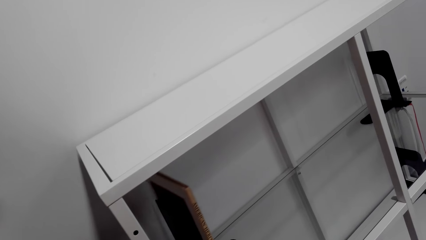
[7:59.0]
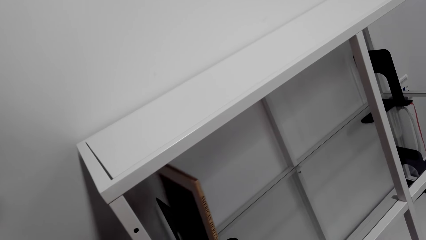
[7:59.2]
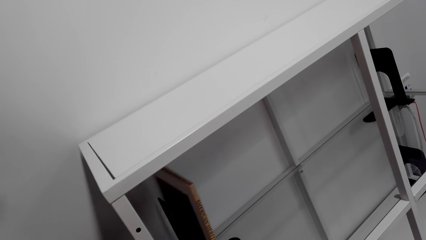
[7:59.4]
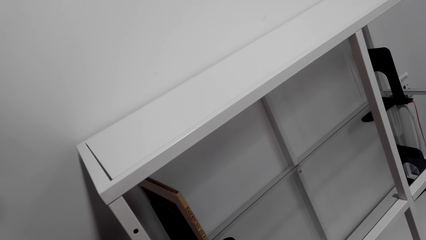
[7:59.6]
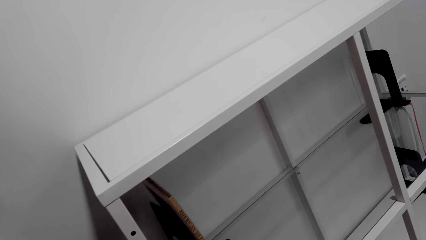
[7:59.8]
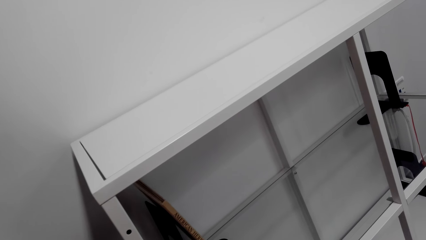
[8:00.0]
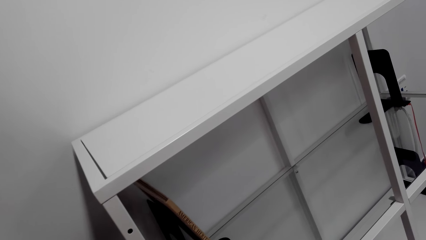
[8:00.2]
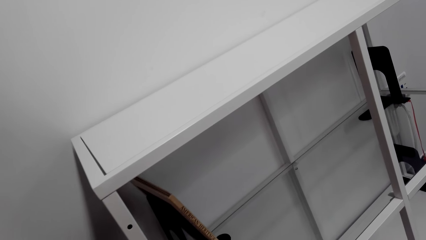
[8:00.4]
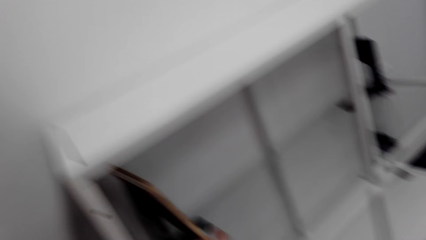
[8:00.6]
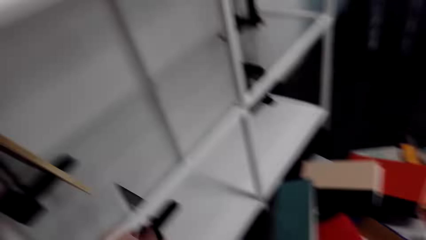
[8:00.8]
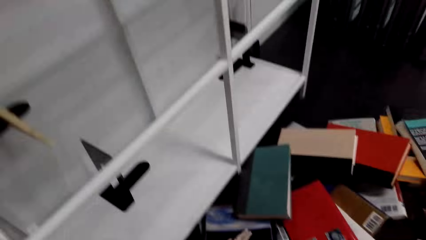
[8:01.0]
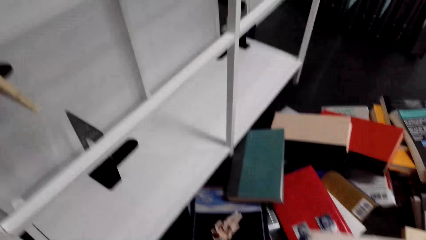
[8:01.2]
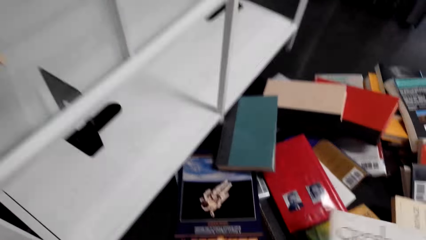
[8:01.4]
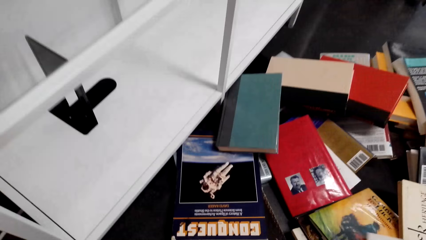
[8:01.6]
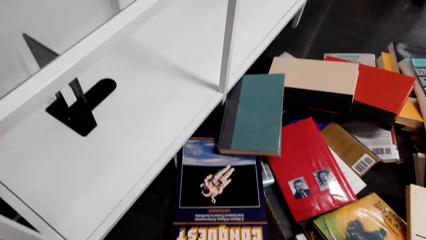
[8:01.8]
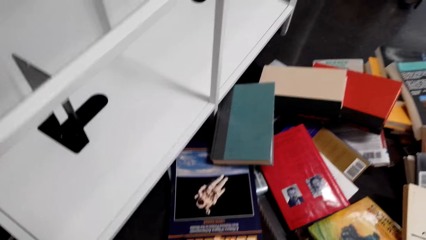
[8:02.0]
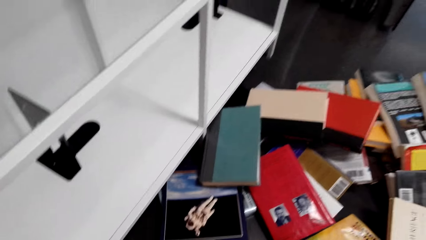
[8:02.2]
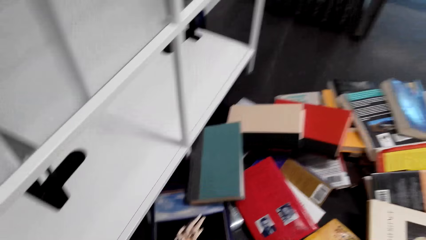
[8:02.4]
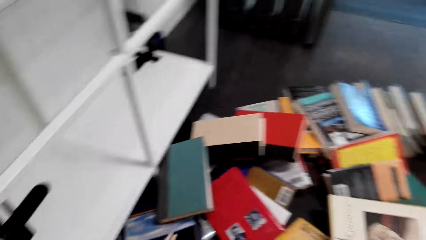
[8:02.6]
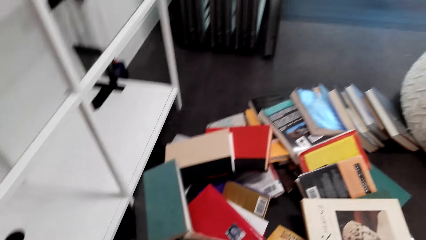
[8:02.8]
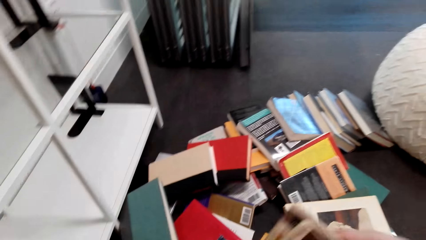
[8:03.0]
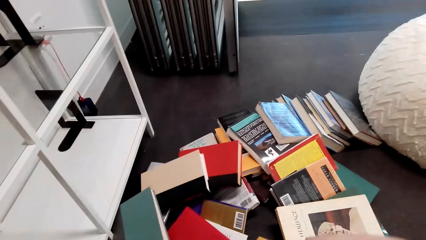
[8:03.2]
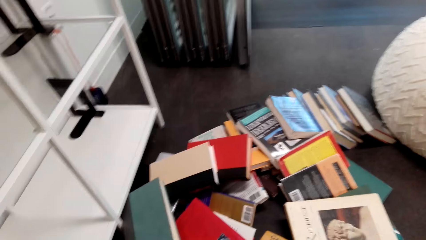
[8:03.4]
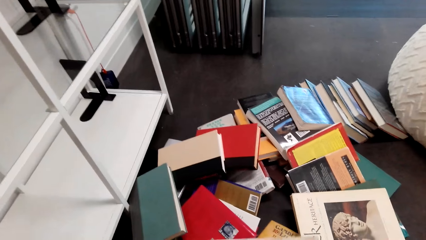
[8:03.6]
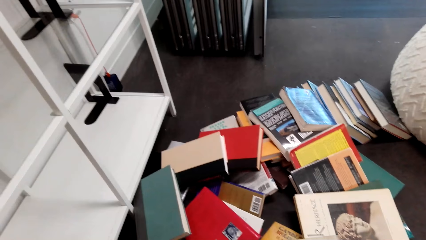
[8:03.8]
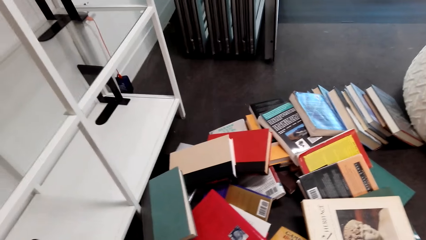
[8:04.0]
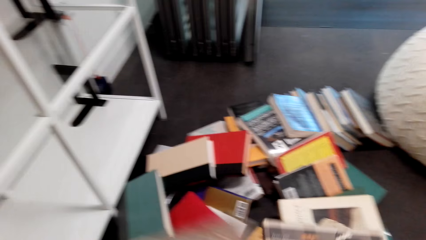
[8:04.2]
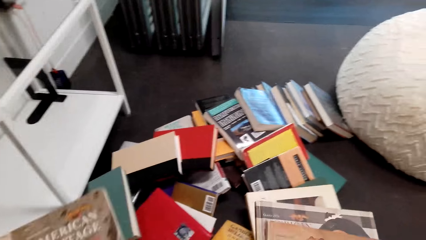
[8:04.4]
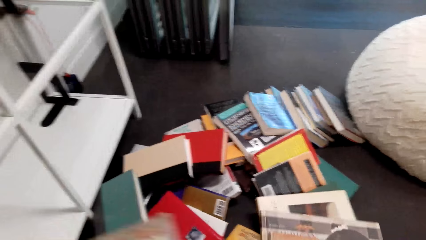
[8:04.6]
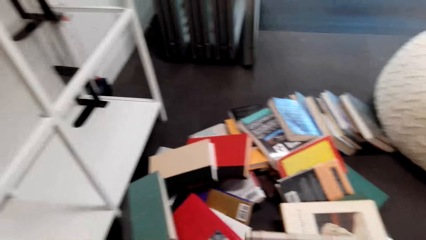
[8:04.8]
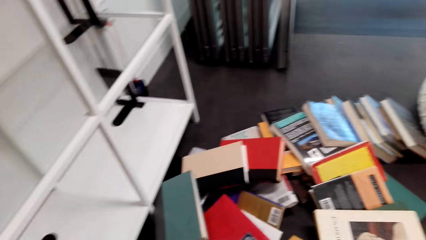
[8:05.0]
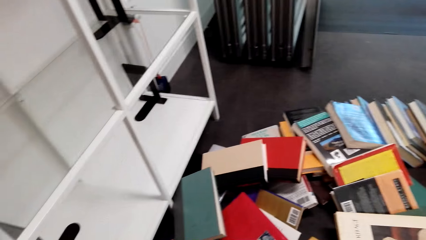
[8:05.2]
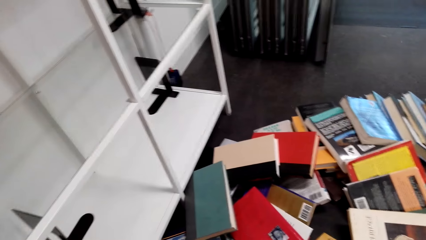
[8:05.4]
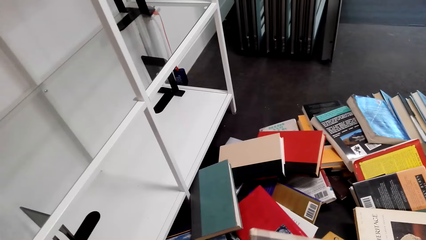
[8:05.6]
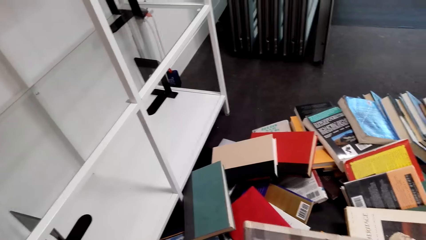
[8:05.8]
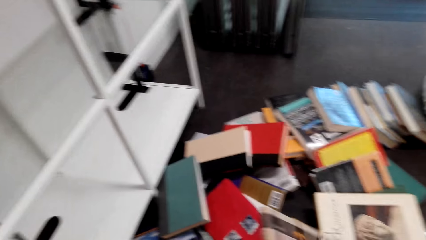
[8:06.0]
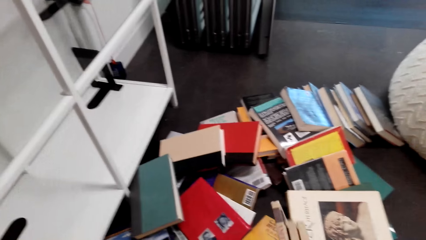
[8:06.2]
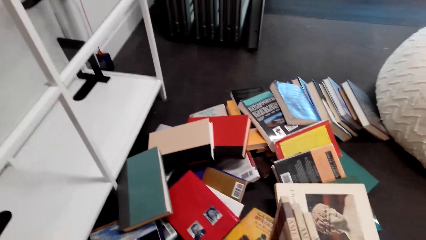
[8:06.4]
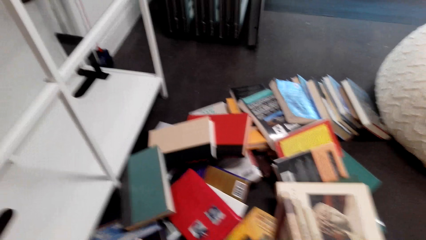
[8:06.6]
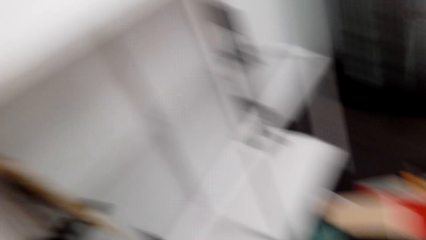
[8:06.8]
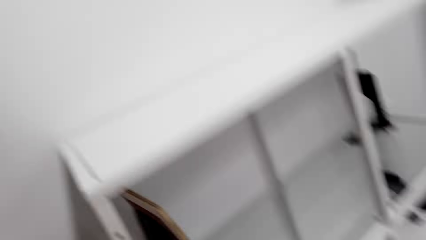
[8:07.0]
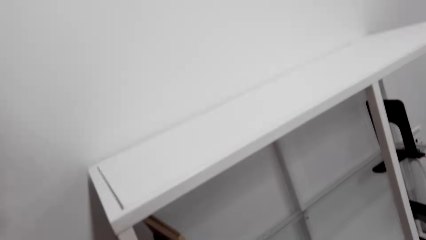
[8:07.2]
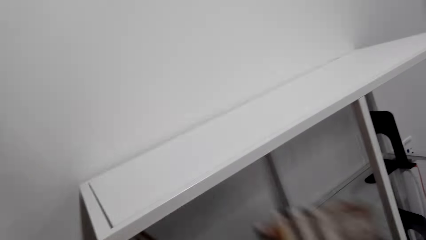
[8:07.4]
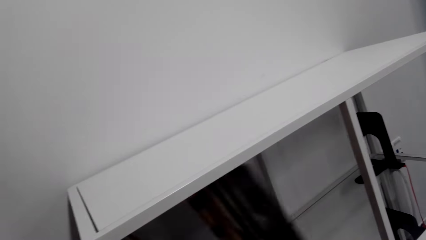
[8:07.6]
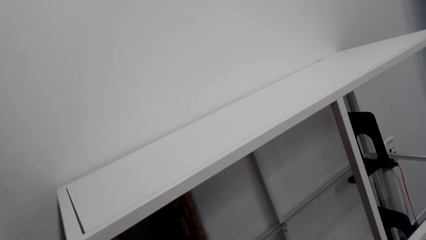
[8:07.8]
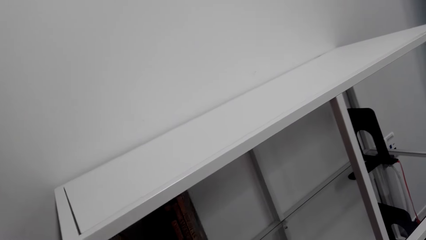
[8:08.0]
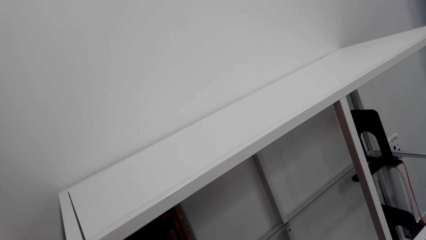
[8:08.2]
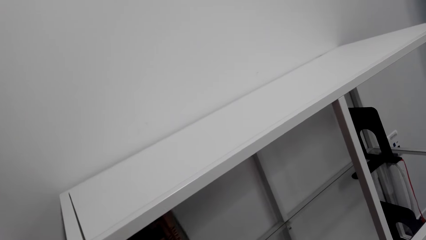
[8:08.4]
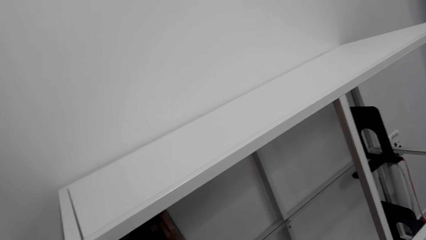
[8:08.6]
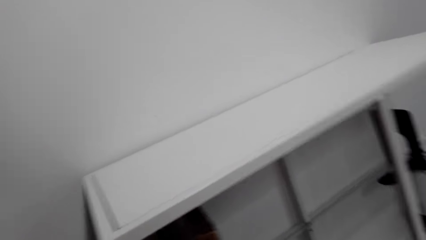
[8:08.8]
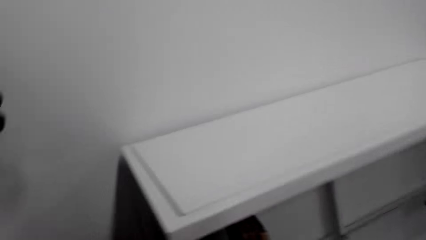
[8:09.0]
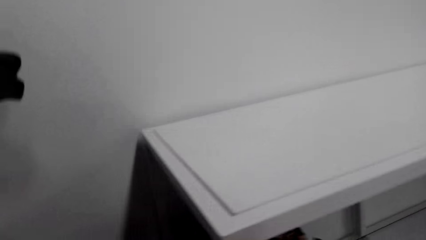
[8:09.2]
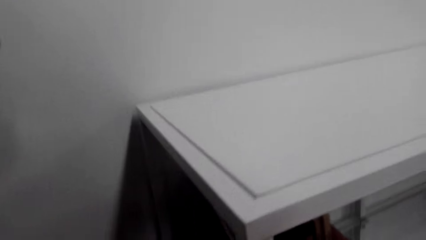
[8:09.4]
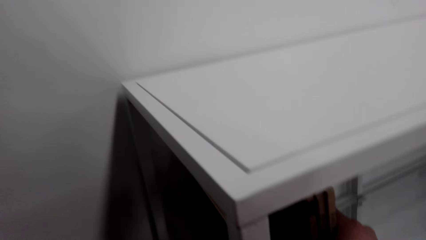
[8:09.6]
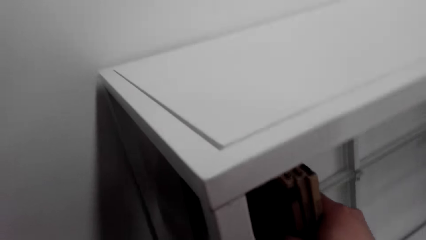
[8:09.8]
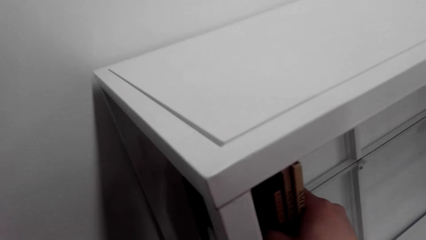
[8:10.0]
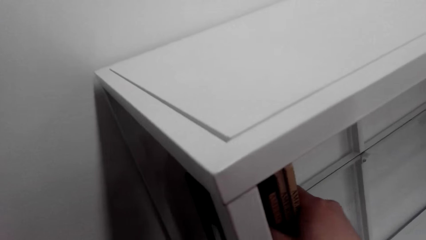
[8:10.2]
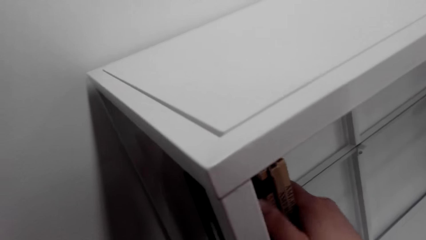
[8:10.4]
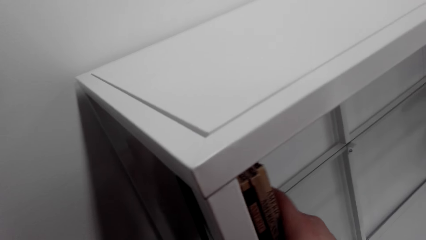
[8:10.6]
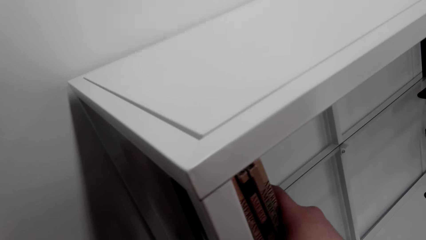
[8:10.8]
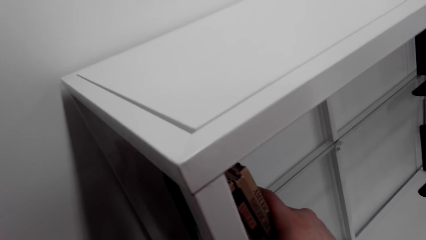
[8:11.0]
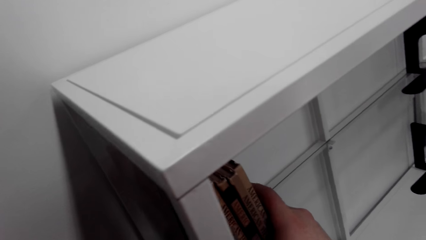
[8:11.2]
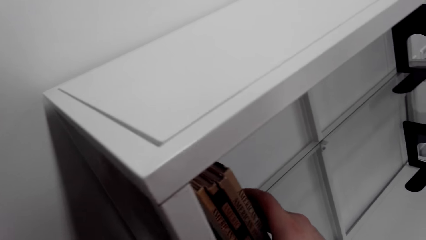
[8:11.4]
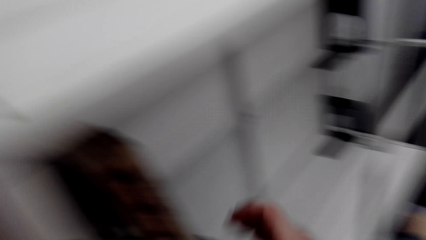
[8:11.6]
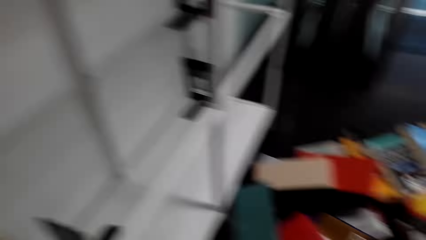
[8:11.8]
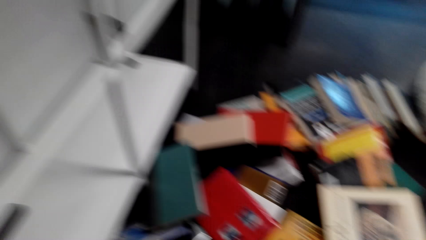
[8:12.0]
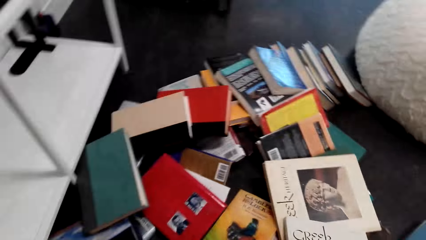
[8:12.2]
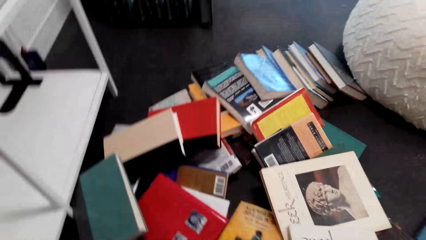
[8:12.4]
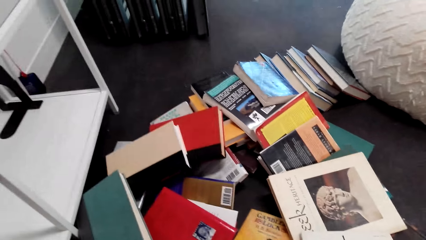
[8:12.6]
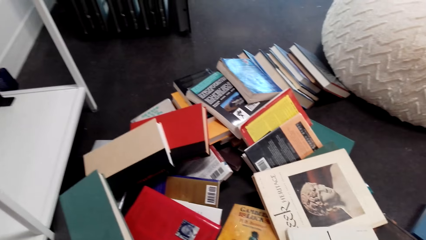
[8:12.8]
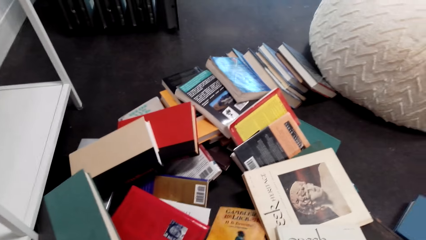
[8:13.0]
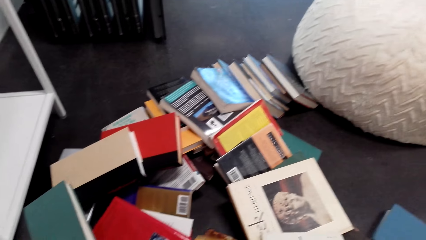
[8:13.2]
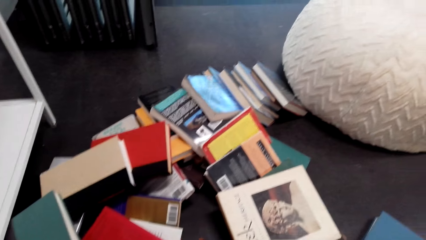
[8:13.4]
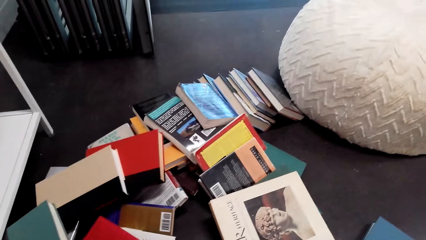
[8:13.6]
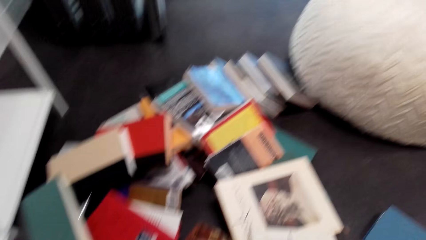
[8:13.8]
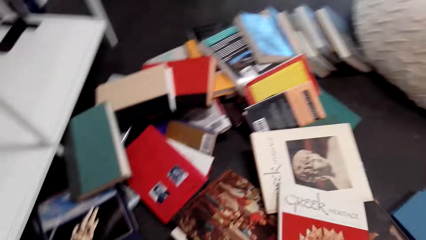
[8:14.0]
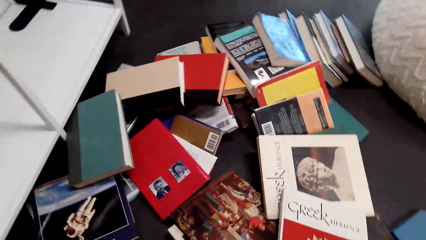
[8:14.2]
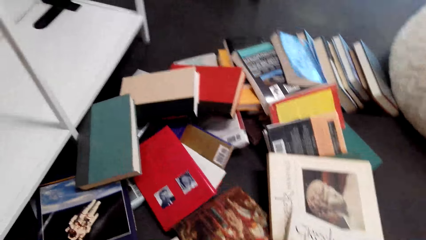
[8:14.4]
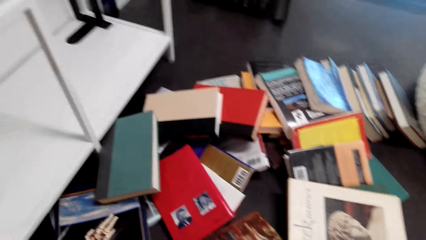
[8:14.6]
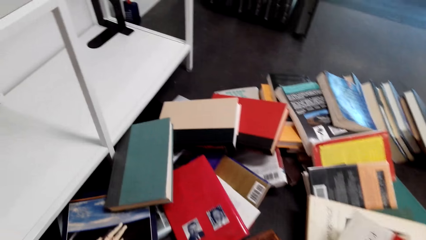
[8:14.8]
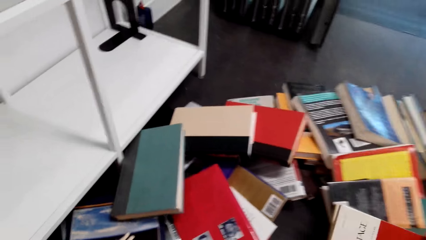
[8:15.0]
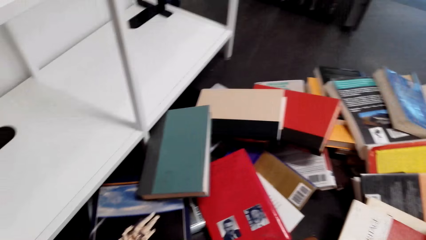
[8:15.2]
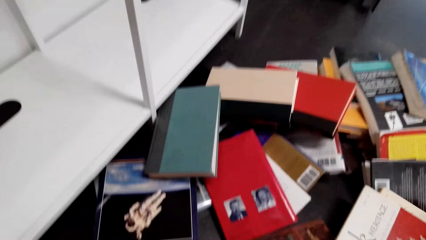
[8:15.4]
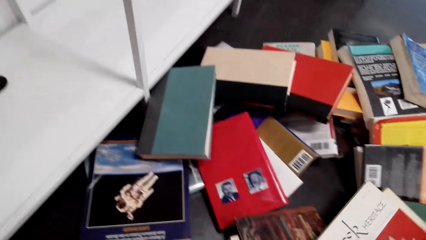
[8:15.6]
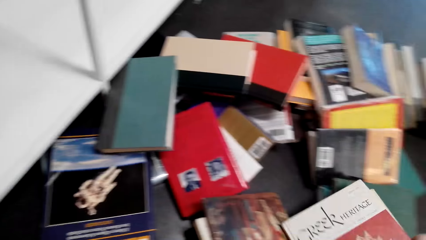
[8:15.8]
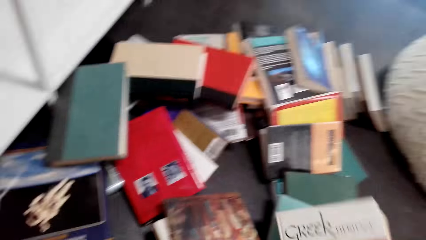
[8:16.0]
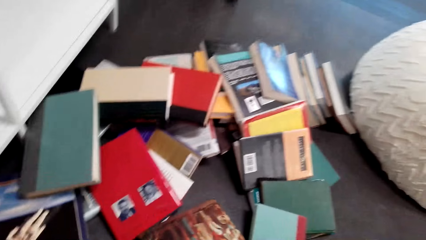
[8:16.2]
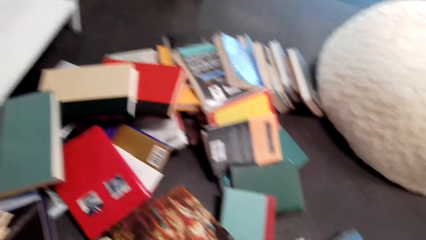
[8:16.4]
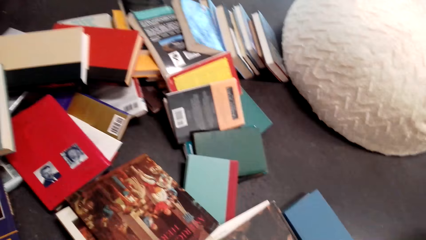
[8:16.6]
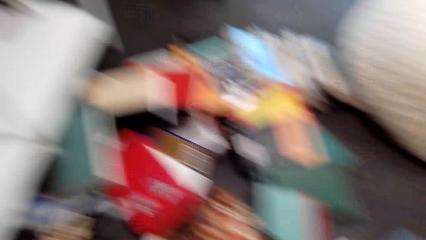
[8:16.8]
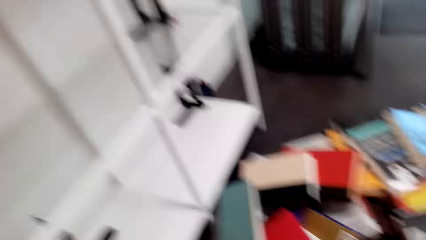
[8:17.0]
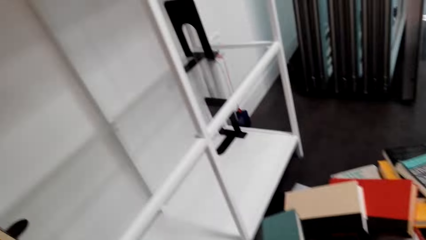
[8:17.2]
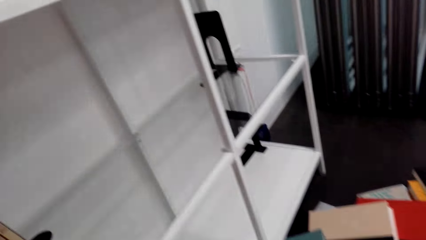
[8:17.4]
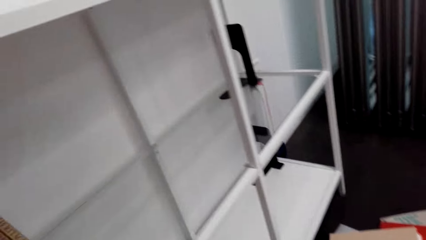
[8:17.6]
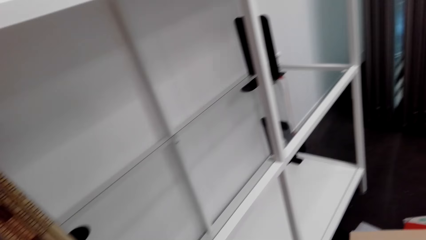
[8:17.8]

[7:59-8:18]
The camera wearer holds books. They pick books from the floor. They put the books on the bookshelf. They pick a book. They pick another book.
